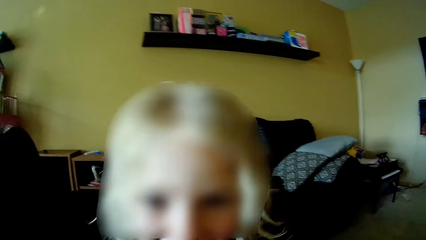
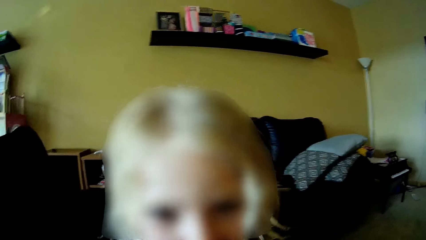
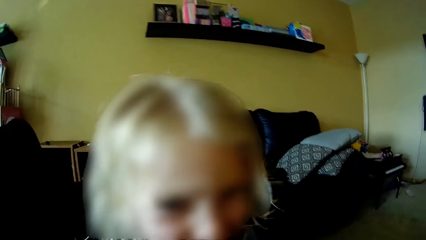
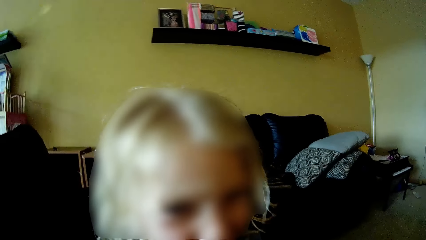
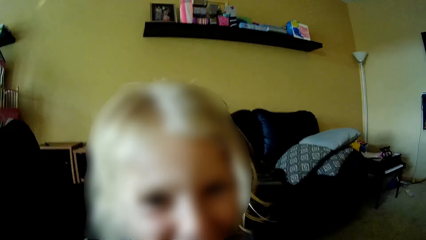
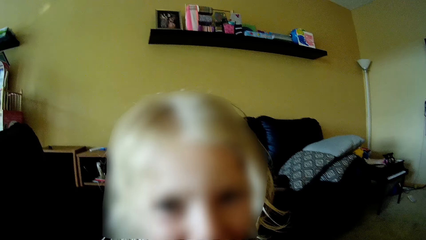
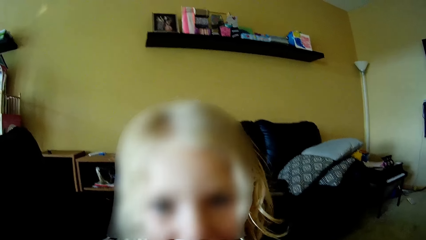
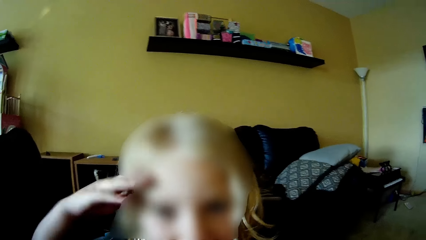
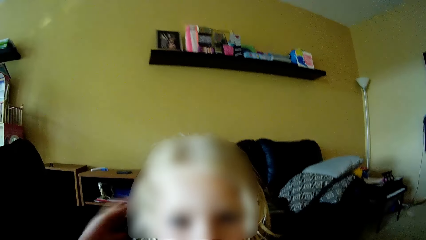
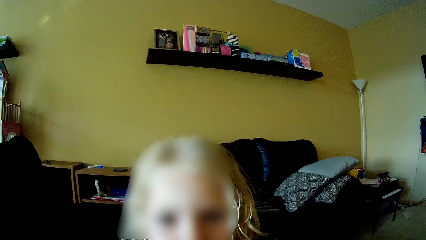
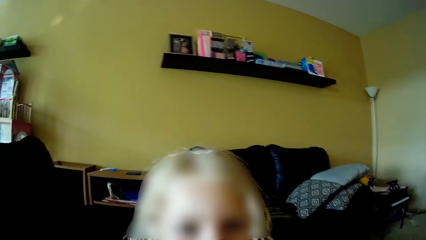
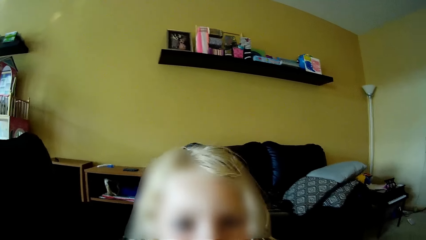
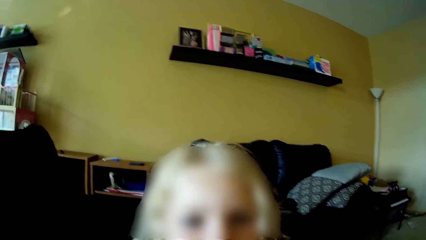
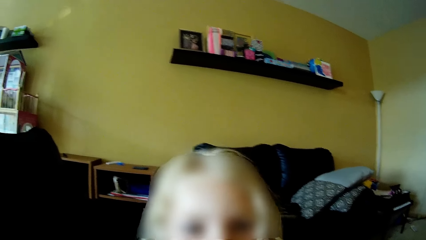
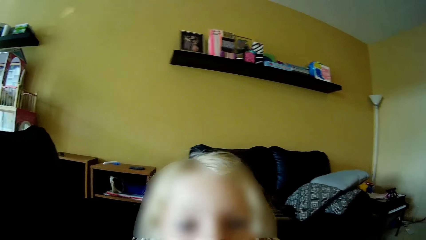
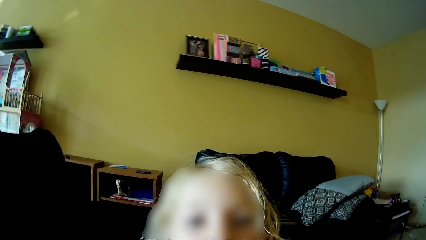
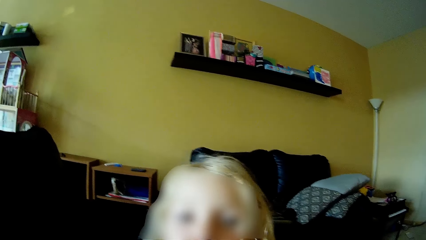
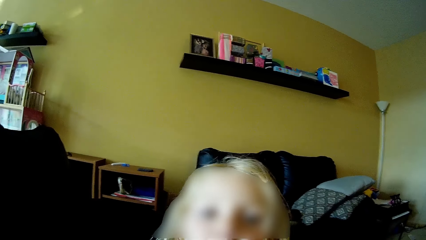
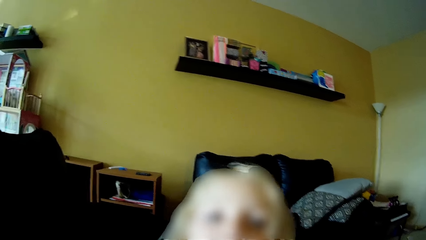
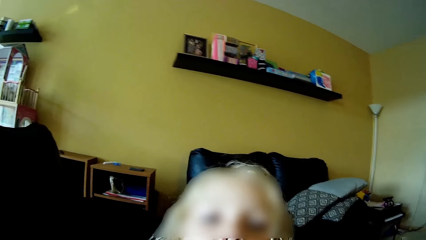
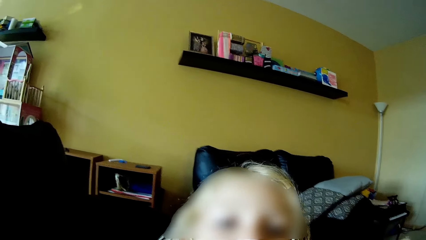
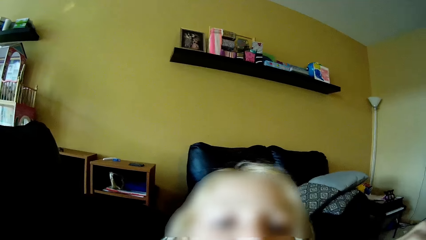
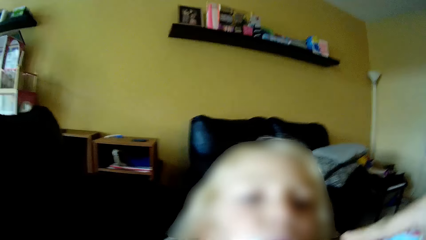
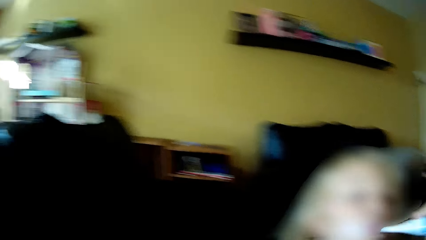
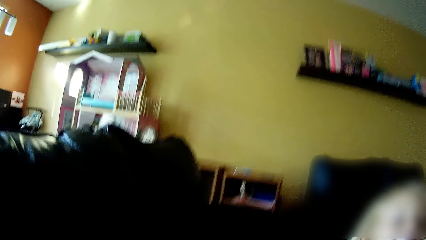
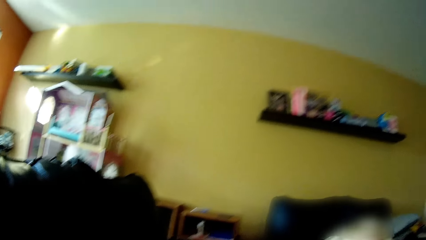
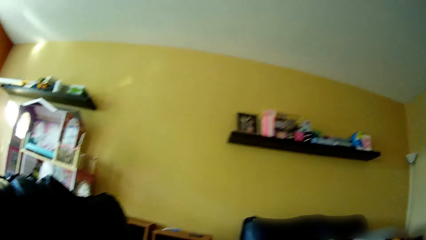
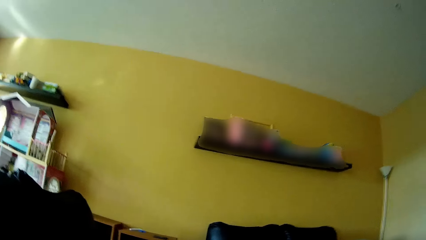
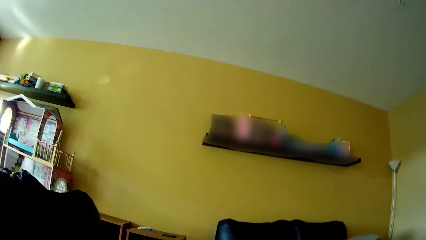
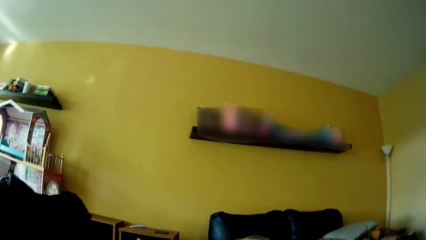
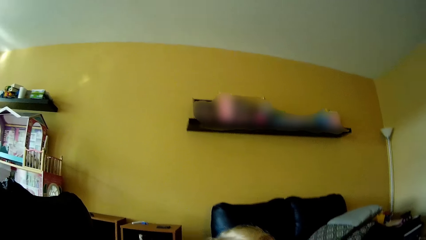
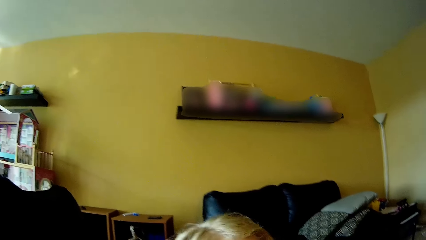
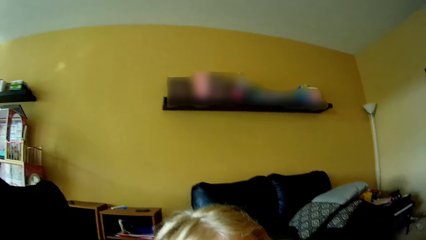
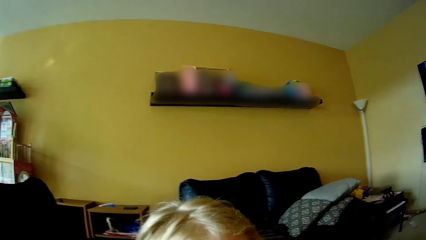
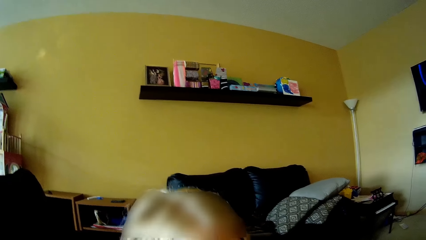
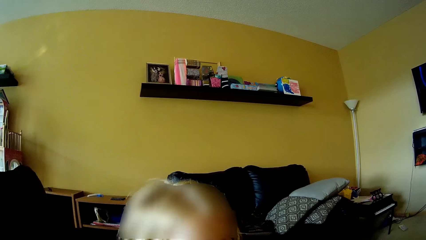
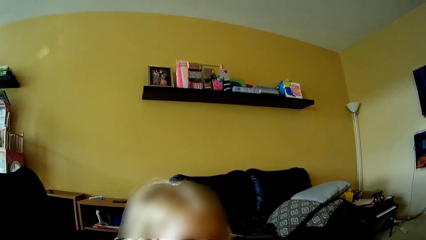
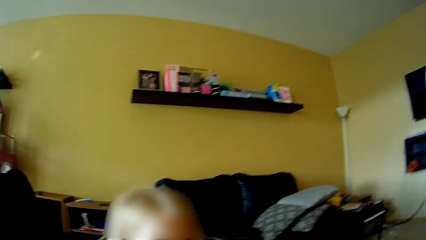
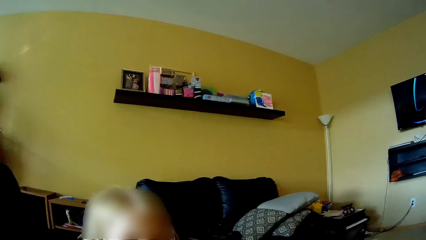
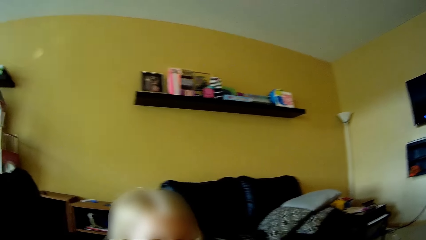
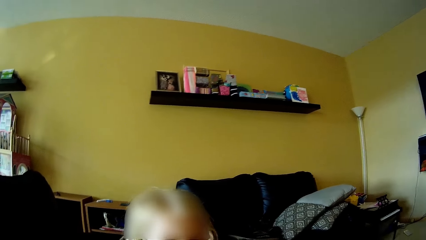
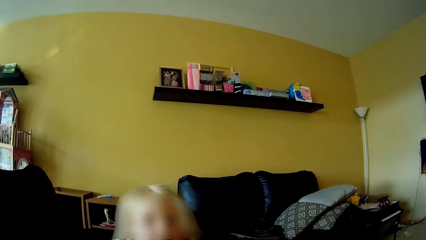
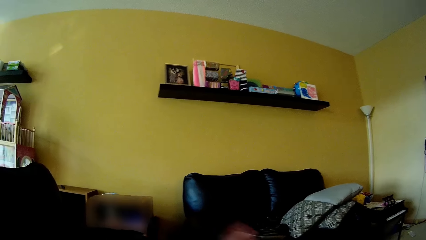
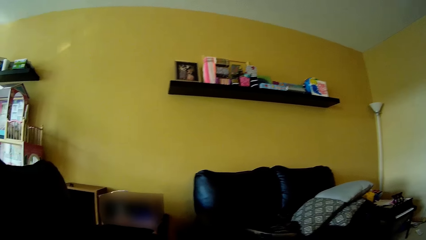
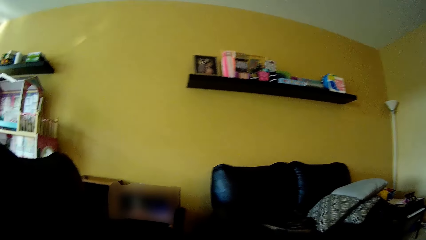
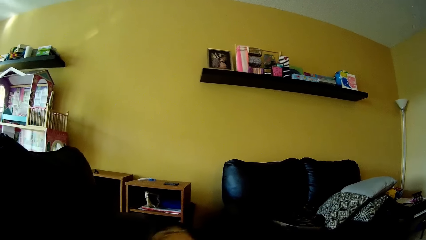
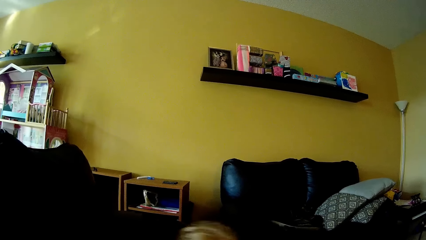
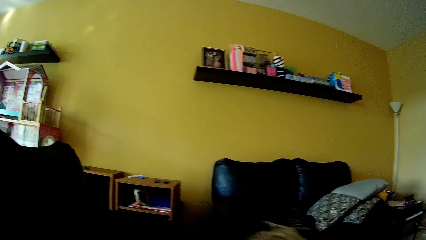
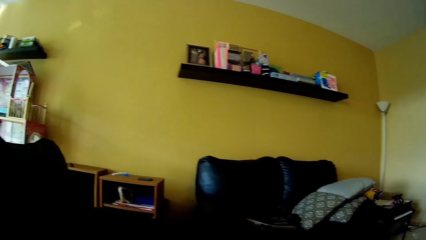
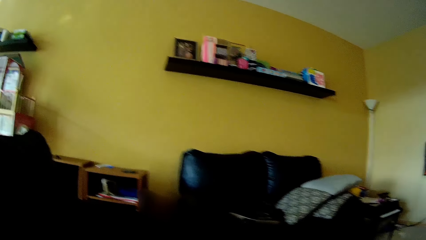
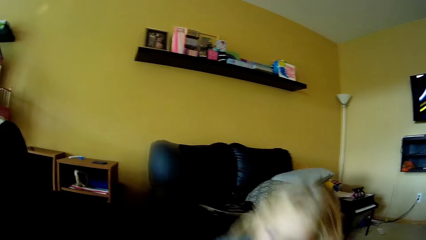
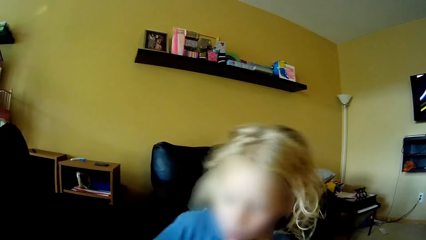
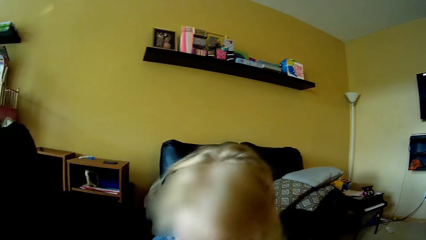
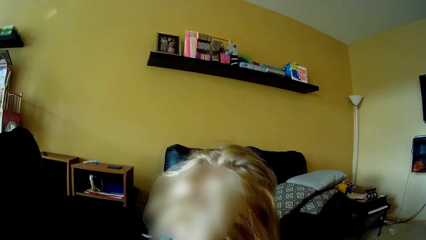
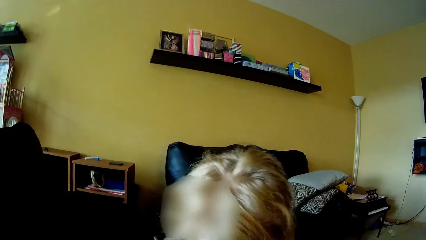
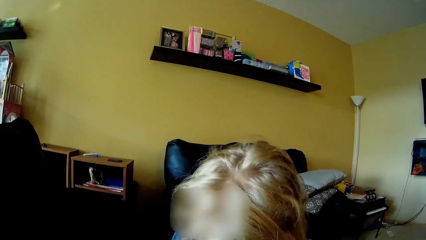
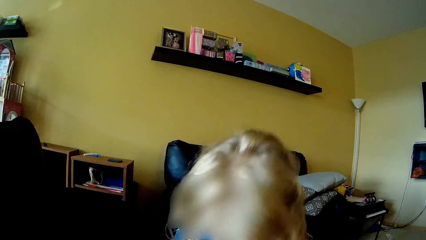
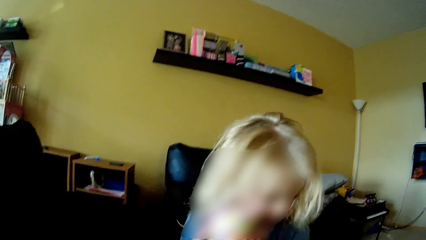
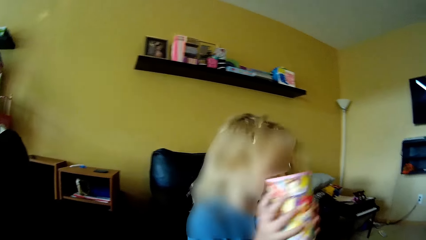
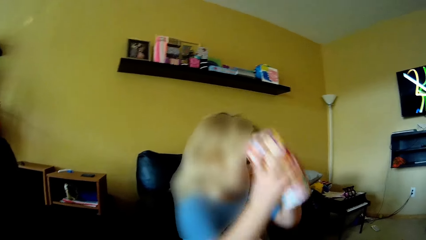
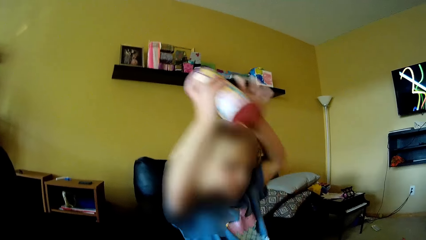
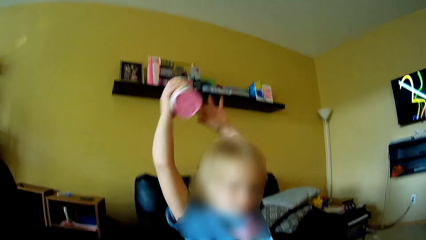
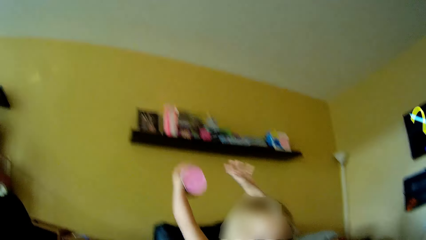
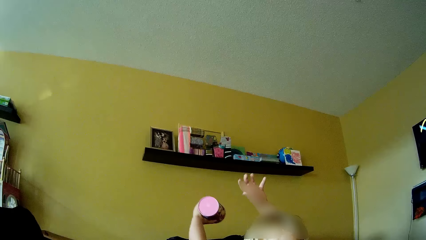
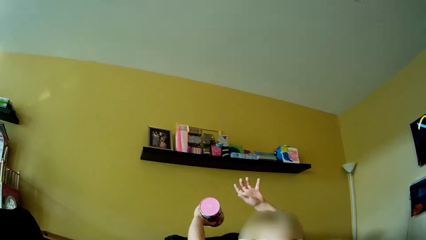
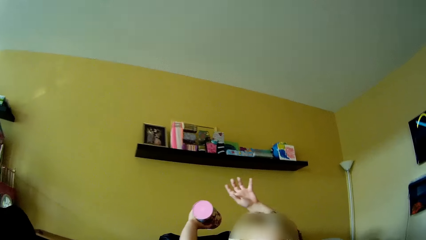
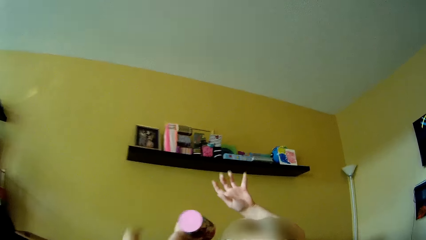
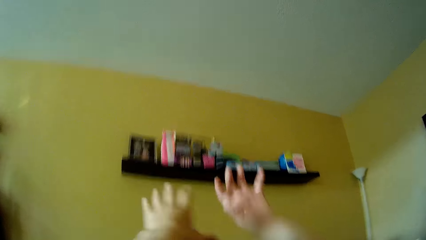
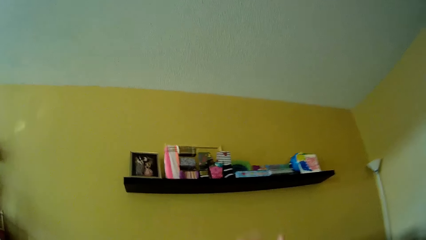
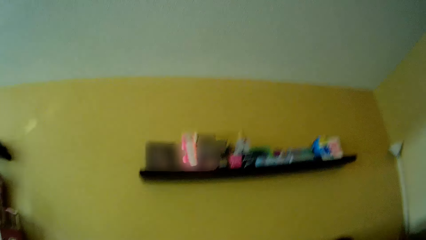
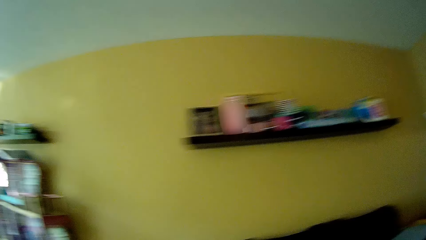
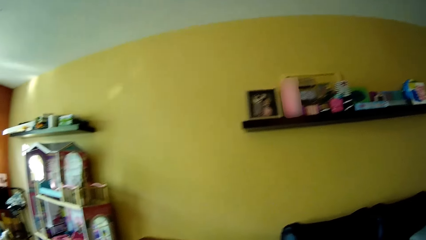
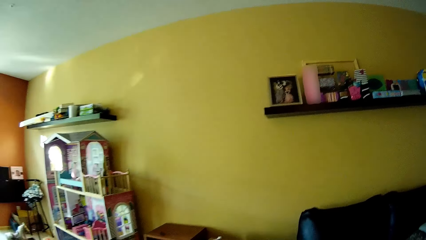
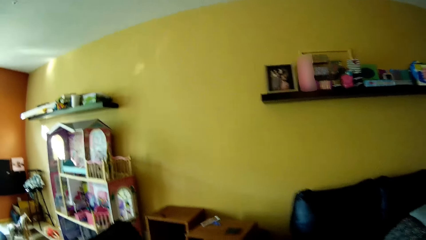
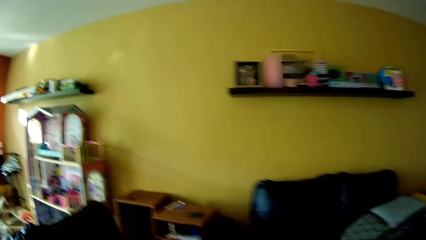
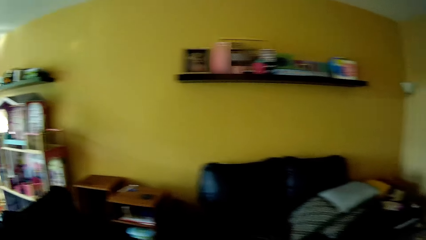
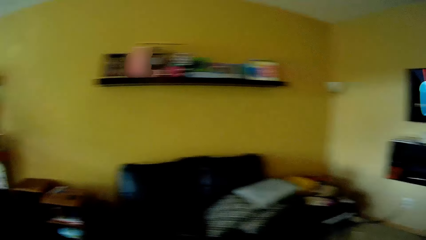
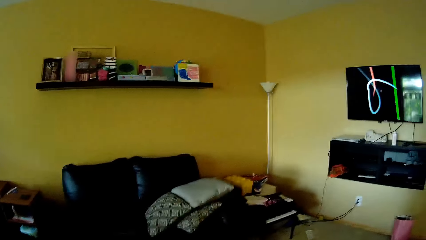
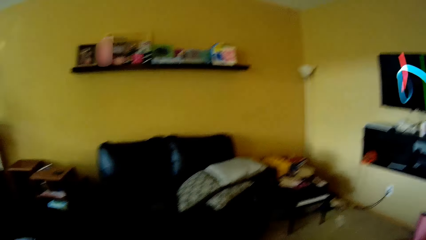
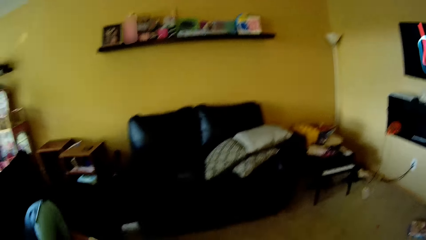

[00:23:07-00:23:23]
A child touches the hair with the hand. The child converses with the camera wearer. The child sleeps on the couch. The child stands up from the couch. The child lifts up a container or plastic glass with both hands. The camera wearer converses with the child. They pick up the plastic glass from the child. They walk in the room.
